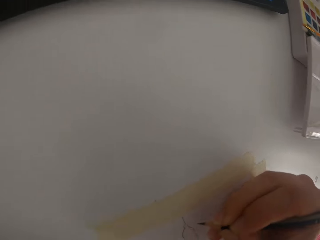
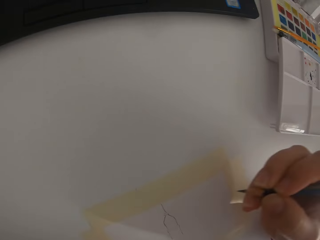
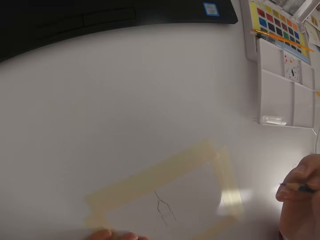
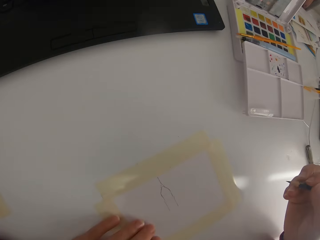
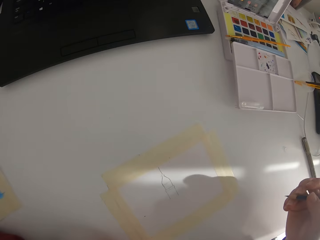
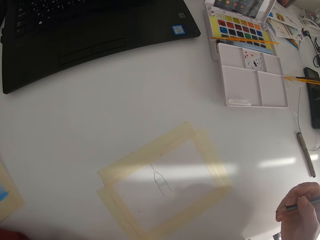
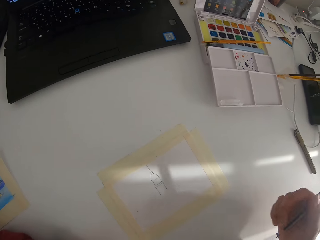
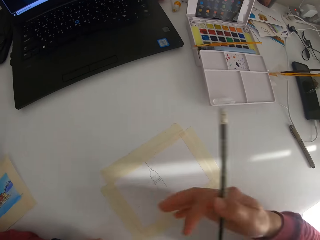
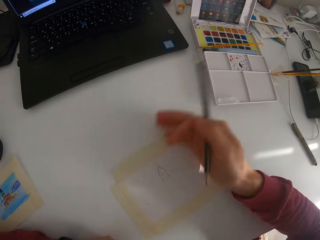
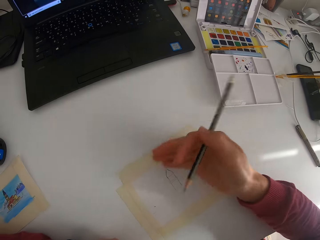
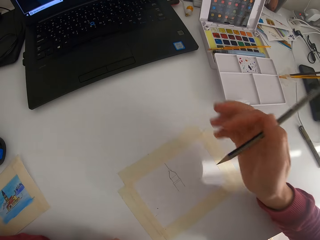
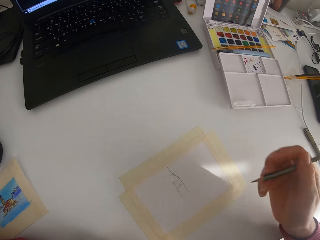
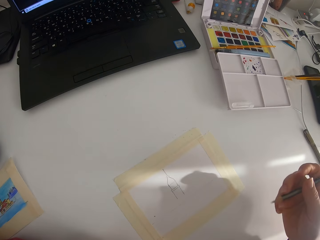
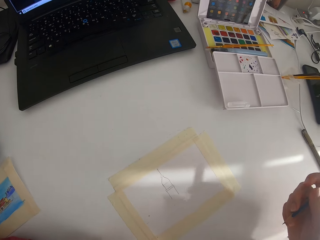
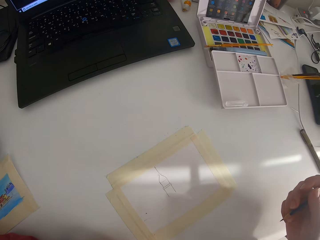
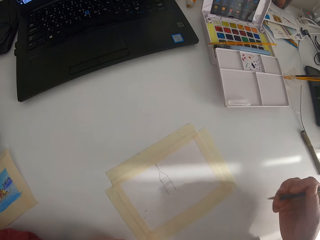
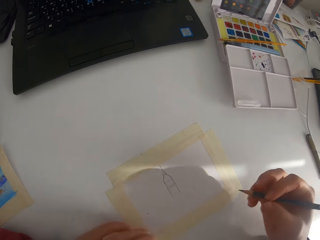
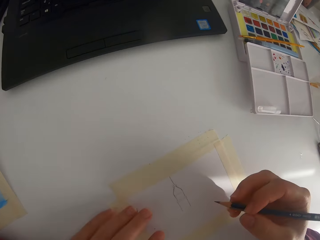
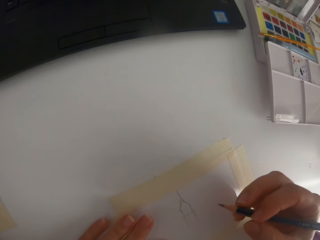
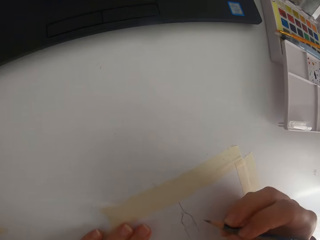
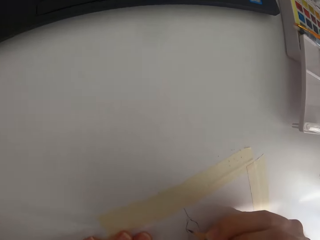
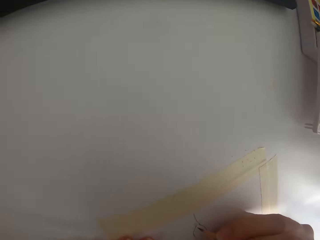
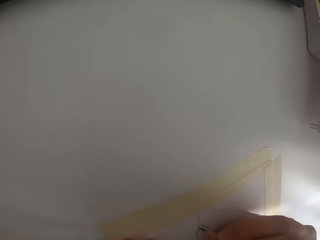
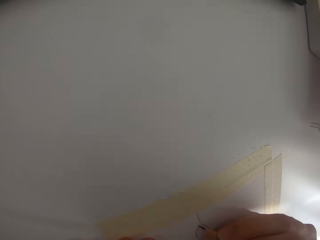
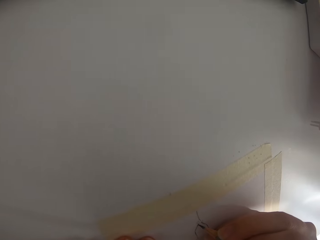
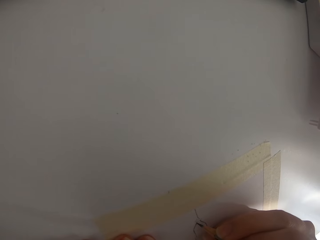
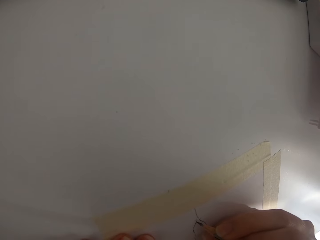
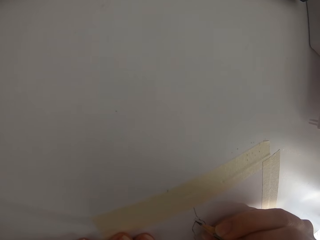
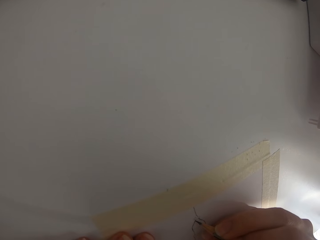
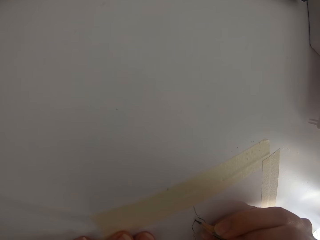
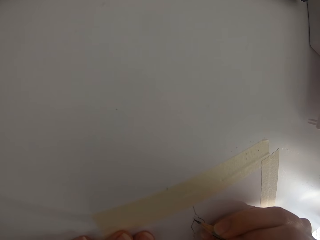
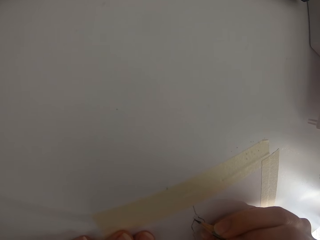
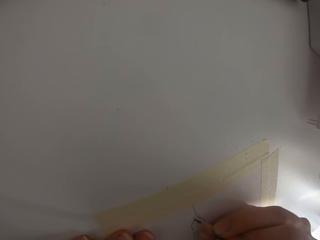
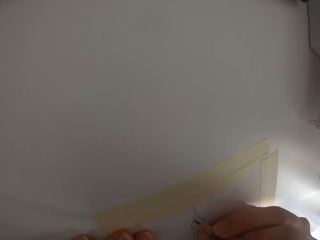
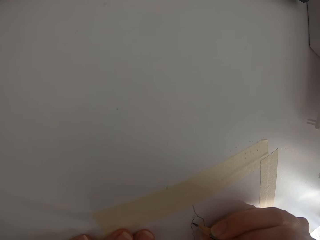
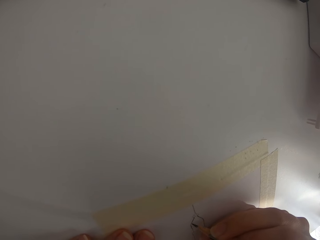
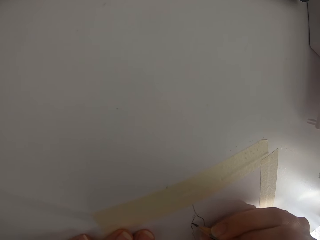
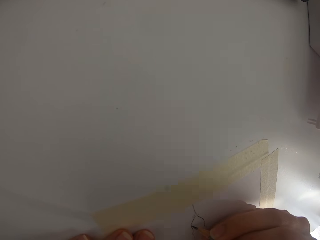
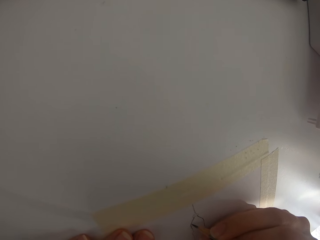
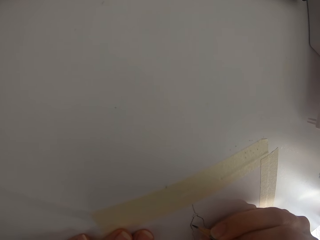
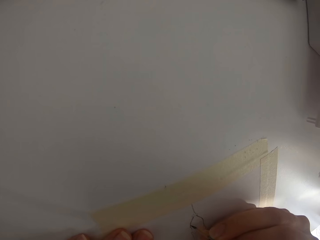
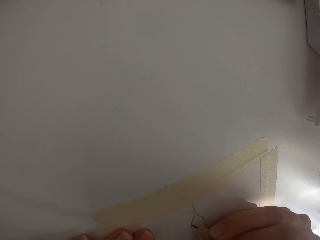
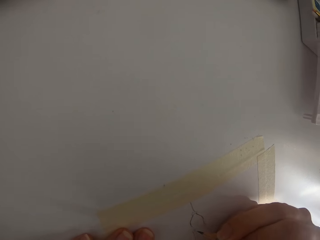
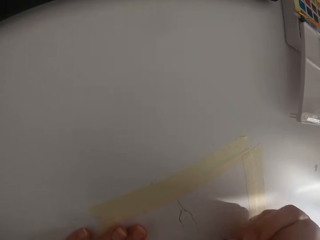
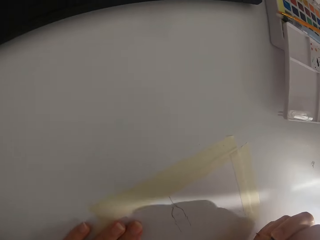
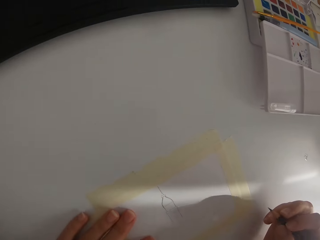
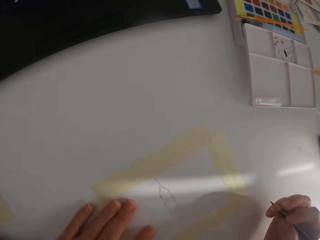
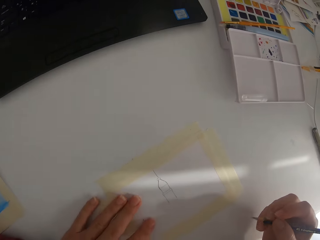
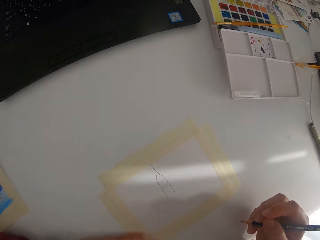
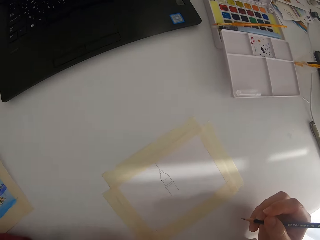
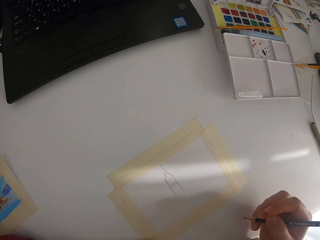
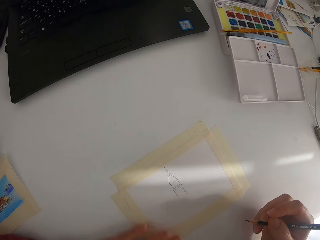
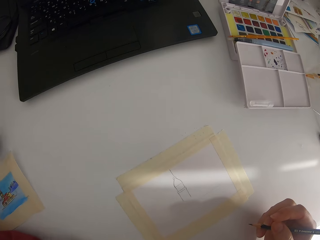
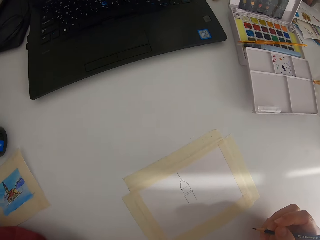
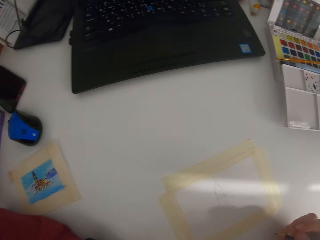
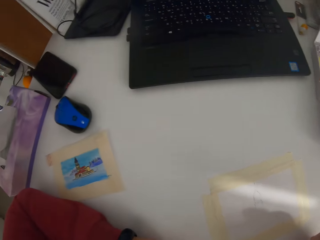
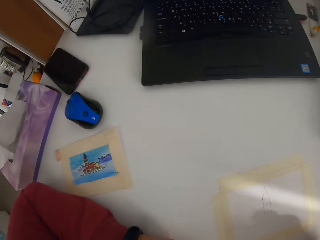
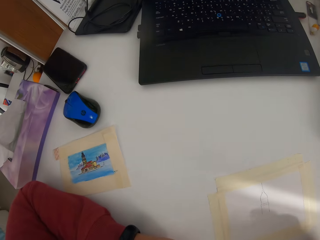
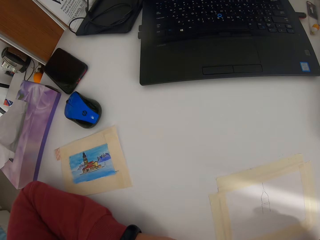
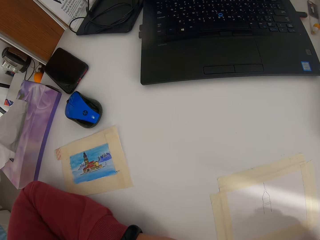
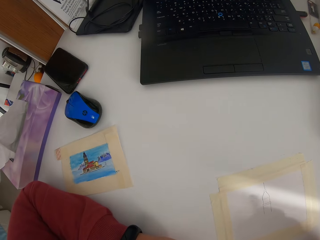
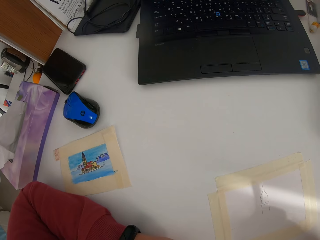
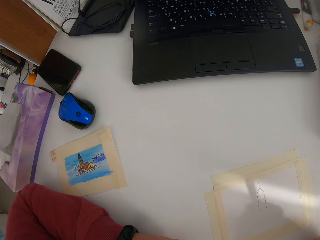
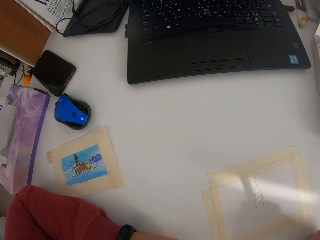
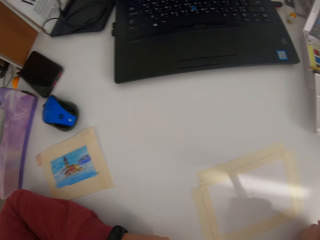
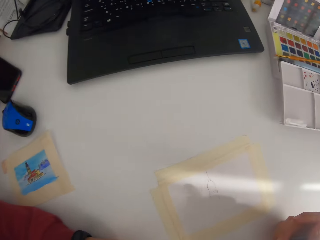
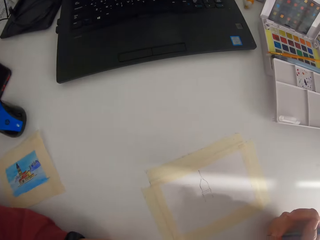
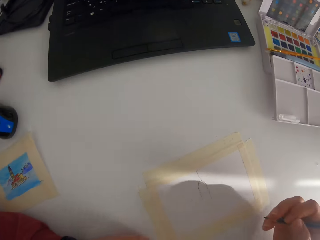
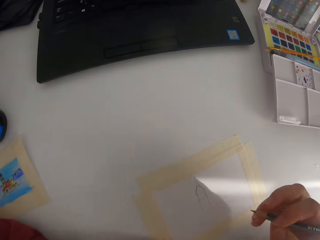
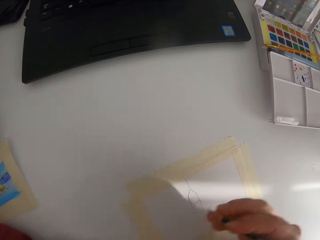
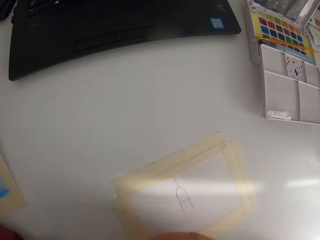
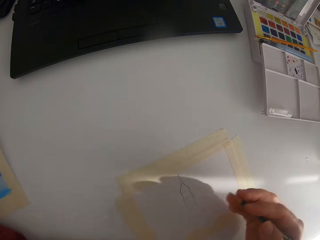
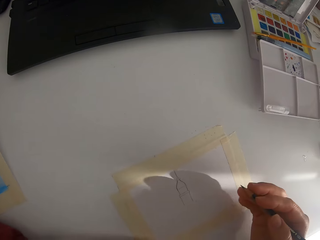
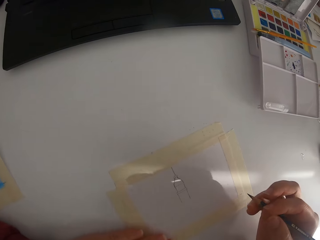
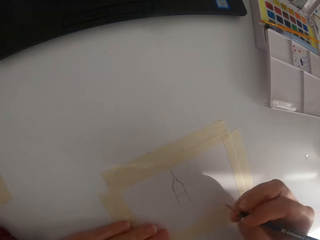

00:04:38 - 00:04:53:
The camera wearer wipes on the page. They check the drawing. They draw with a pencil on the paper. They draw on the paper again. They check the drawing. They check the portrait. They draw on the paper.

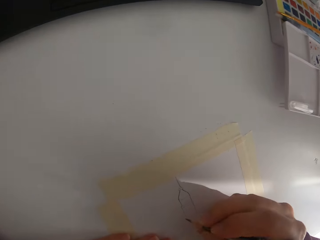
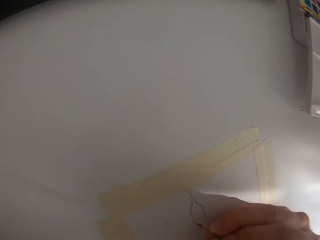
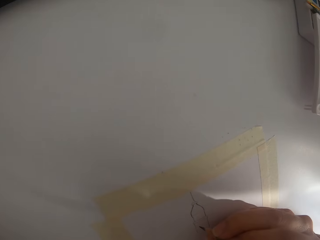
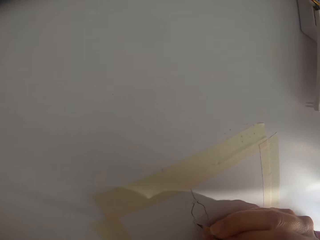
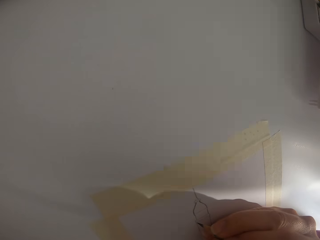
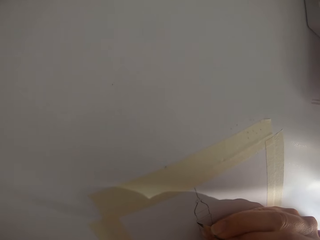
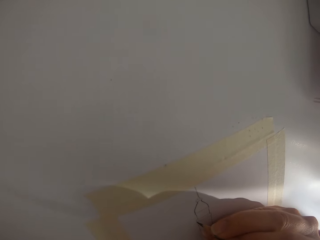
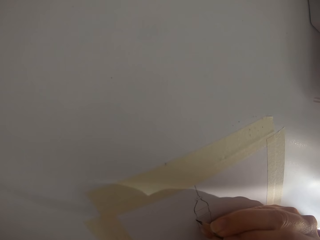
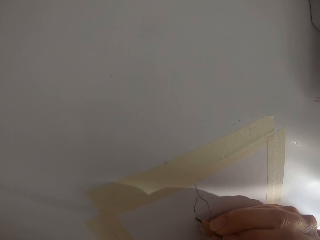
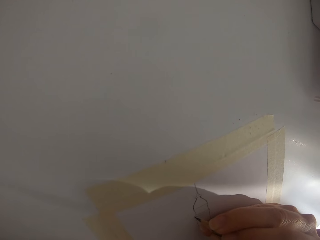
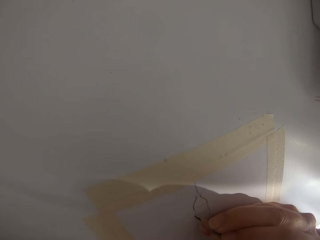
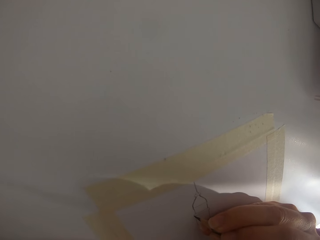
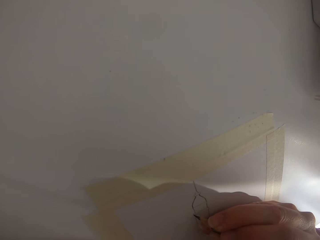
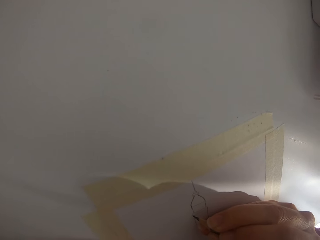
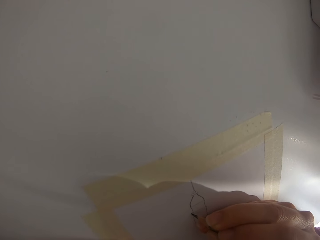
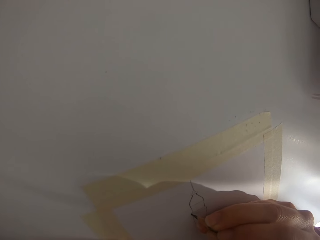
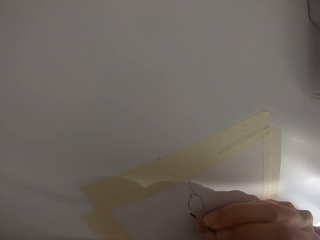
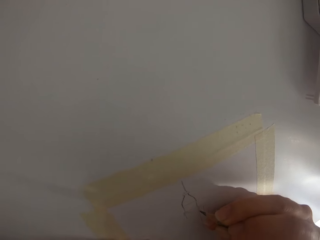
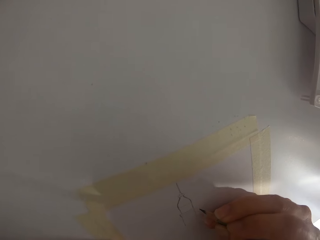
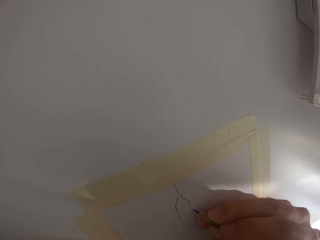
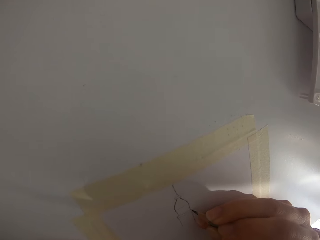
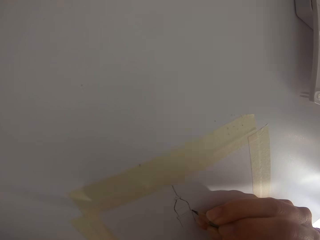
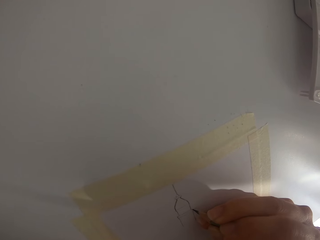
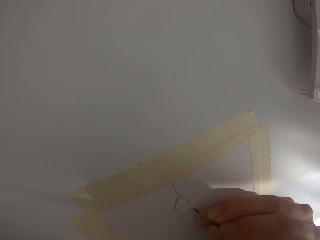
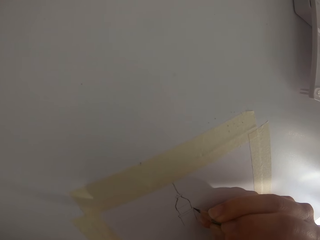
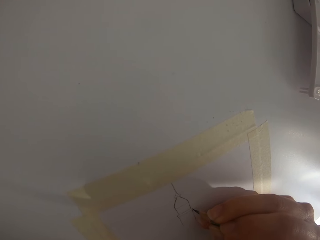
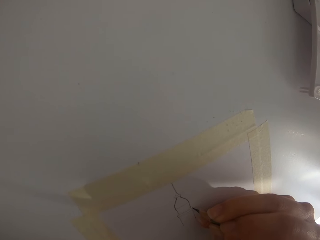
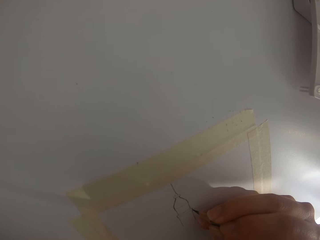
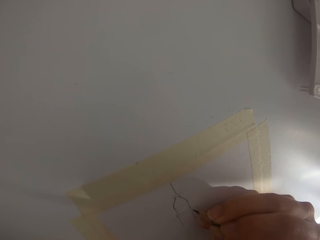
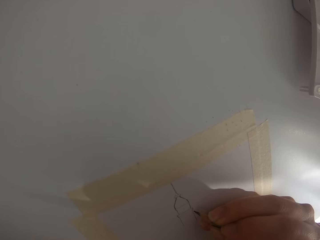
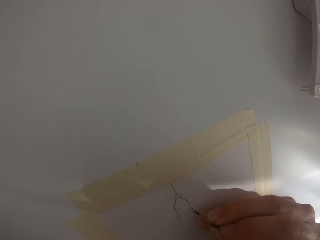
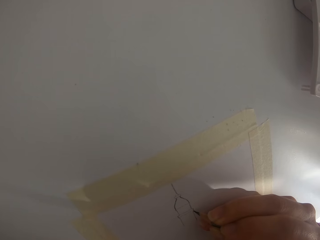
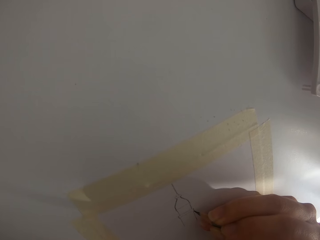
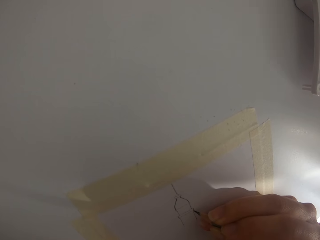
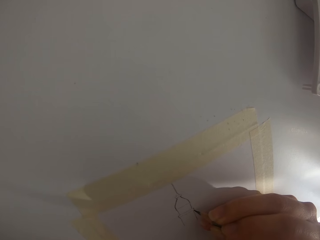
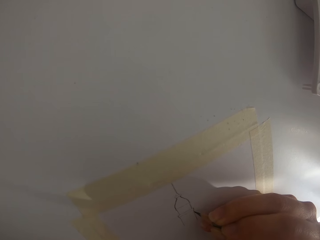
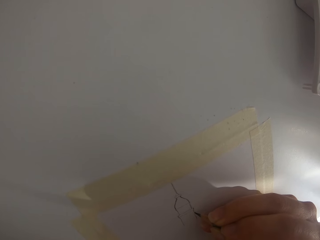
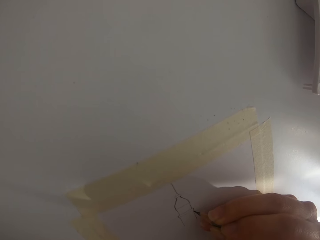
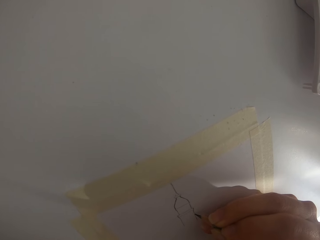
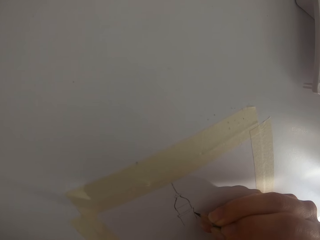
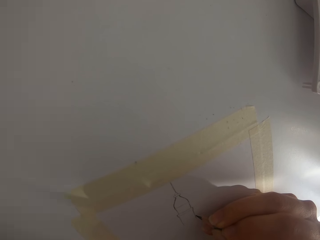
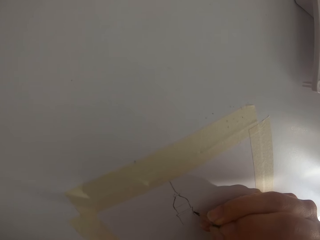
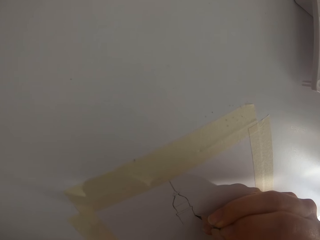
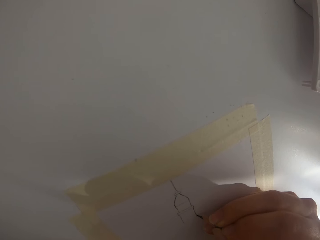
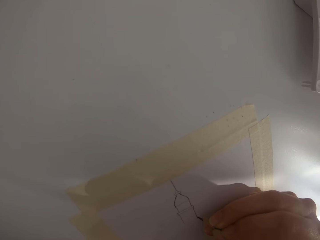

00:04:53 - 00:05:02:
The camera wearer draws on the paper.
